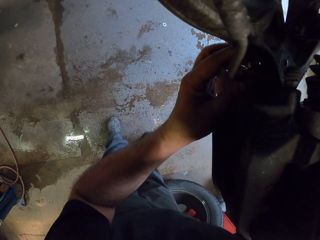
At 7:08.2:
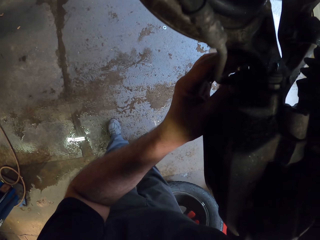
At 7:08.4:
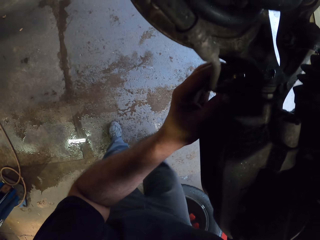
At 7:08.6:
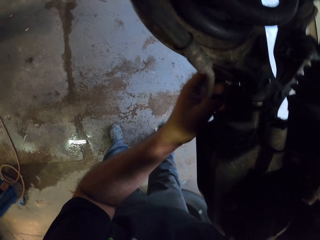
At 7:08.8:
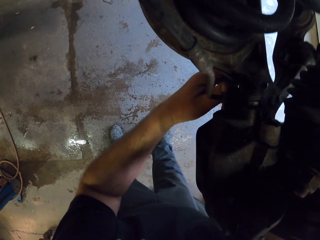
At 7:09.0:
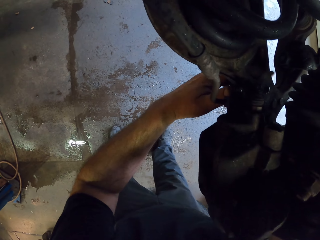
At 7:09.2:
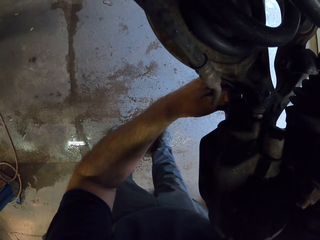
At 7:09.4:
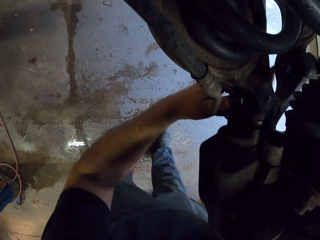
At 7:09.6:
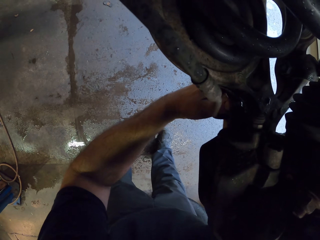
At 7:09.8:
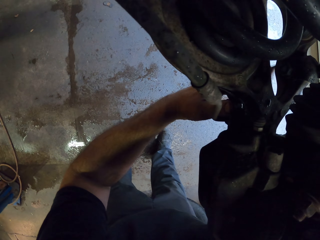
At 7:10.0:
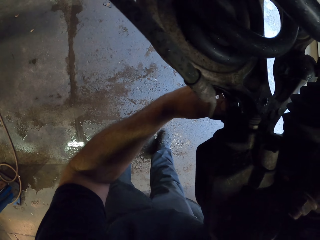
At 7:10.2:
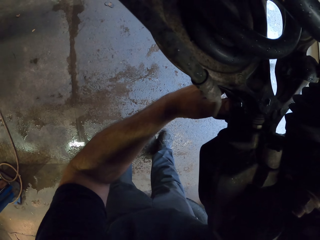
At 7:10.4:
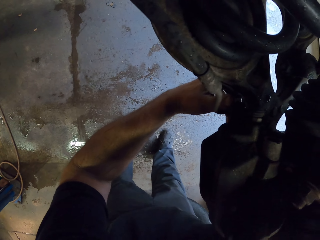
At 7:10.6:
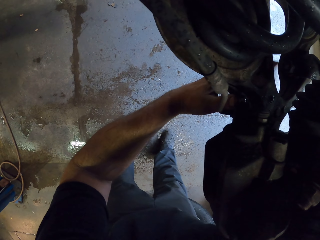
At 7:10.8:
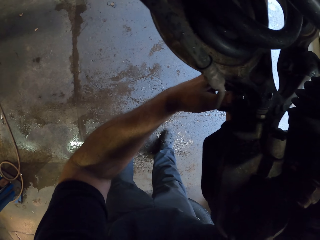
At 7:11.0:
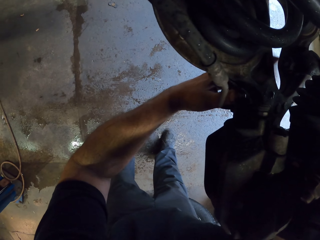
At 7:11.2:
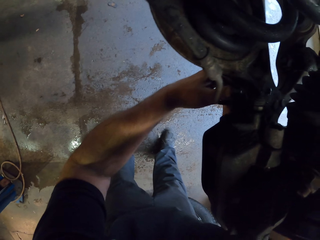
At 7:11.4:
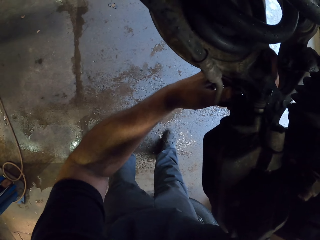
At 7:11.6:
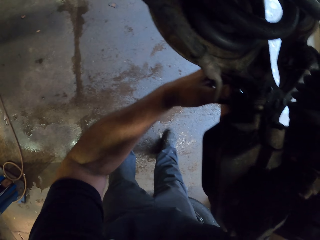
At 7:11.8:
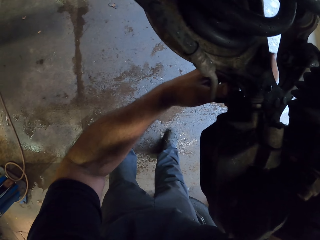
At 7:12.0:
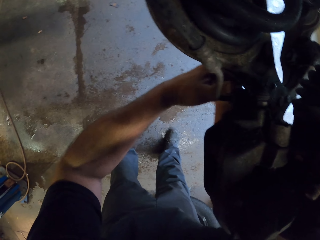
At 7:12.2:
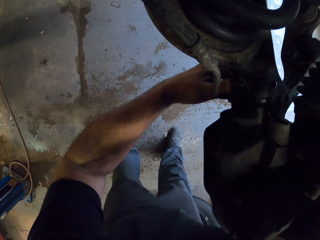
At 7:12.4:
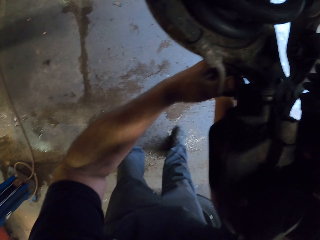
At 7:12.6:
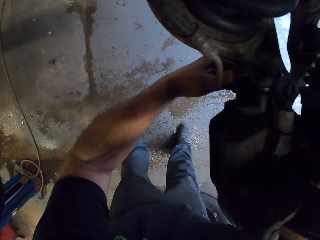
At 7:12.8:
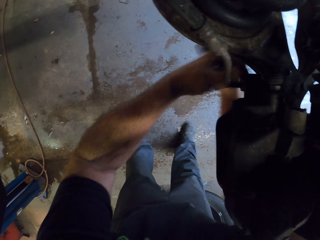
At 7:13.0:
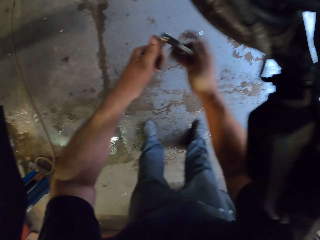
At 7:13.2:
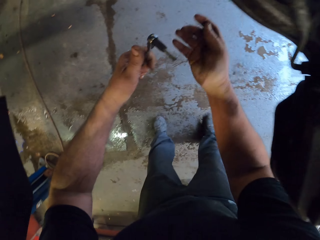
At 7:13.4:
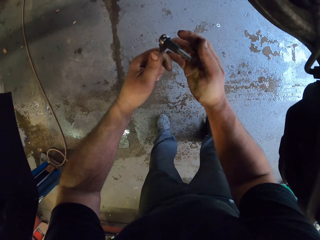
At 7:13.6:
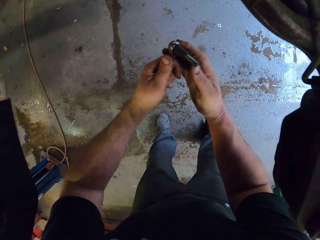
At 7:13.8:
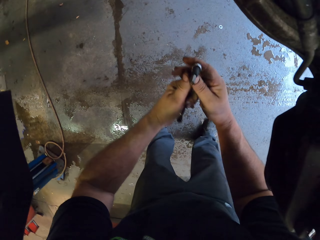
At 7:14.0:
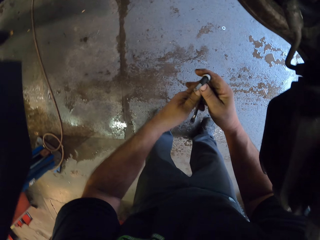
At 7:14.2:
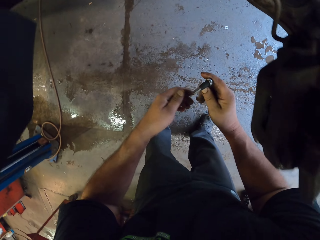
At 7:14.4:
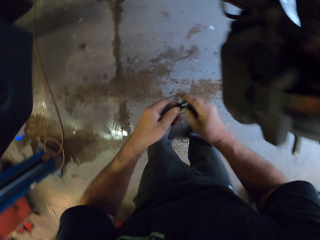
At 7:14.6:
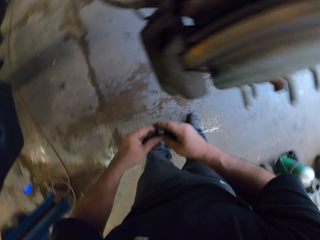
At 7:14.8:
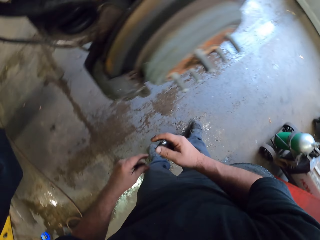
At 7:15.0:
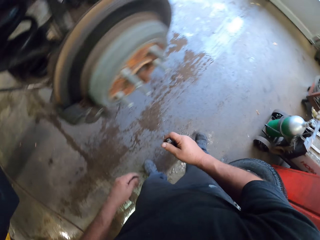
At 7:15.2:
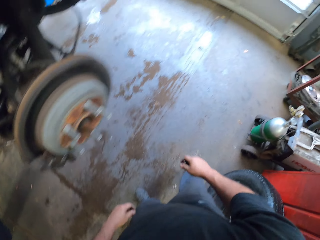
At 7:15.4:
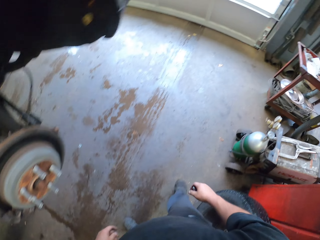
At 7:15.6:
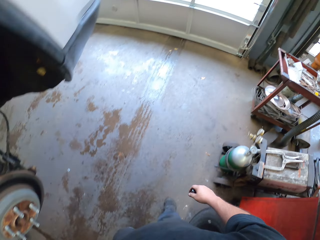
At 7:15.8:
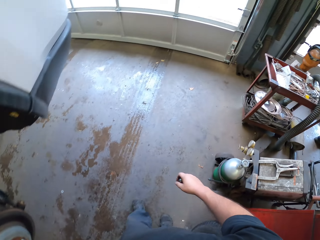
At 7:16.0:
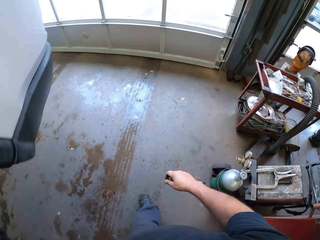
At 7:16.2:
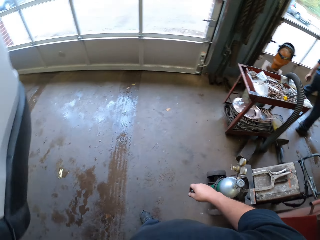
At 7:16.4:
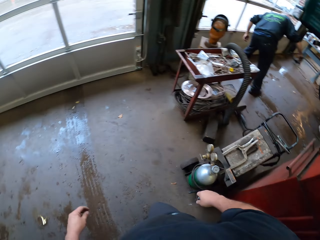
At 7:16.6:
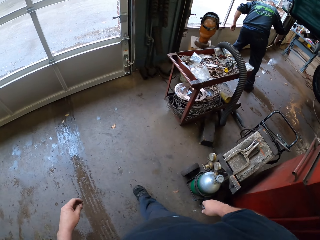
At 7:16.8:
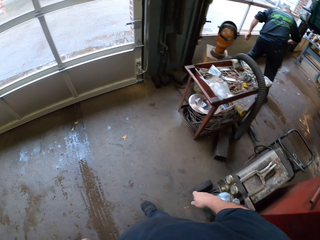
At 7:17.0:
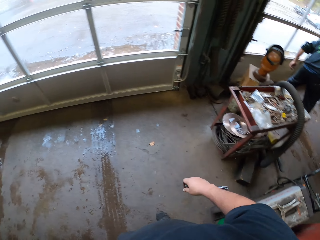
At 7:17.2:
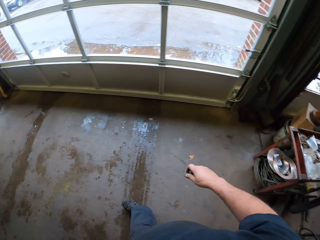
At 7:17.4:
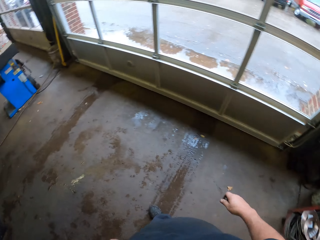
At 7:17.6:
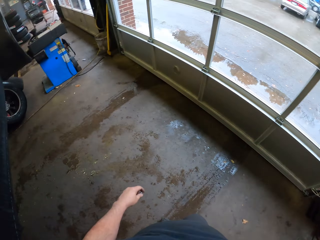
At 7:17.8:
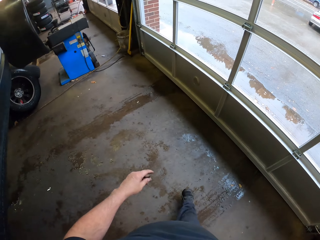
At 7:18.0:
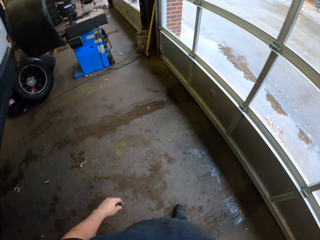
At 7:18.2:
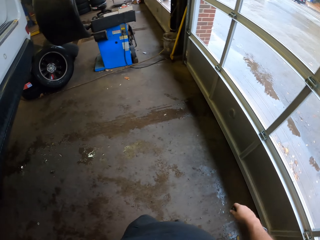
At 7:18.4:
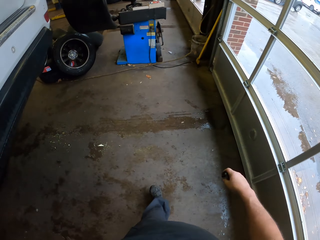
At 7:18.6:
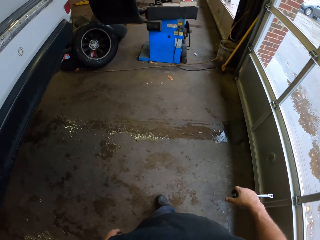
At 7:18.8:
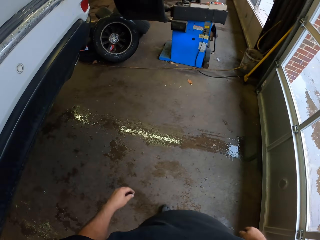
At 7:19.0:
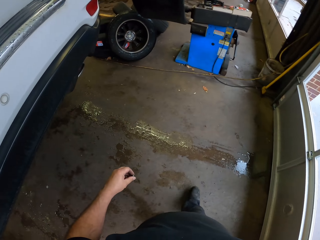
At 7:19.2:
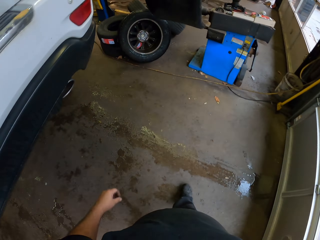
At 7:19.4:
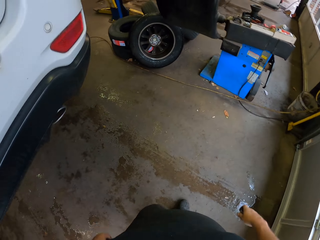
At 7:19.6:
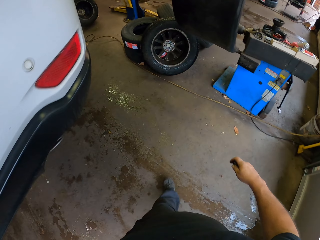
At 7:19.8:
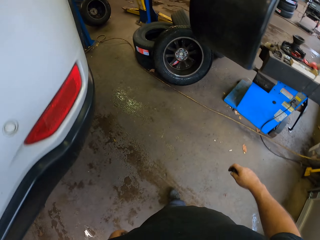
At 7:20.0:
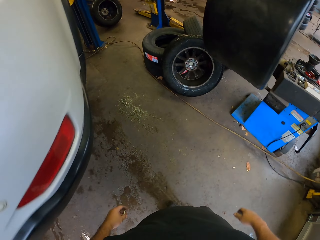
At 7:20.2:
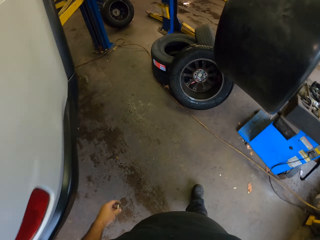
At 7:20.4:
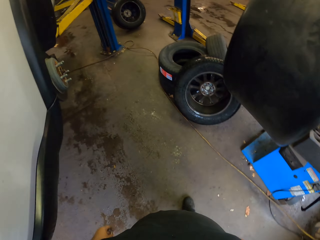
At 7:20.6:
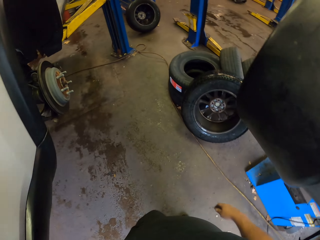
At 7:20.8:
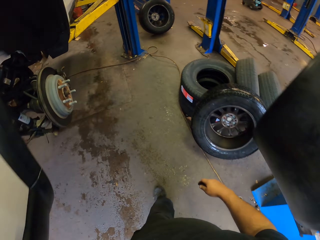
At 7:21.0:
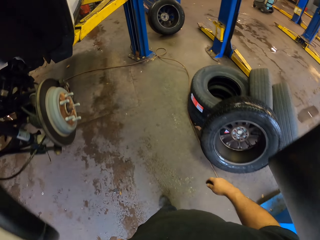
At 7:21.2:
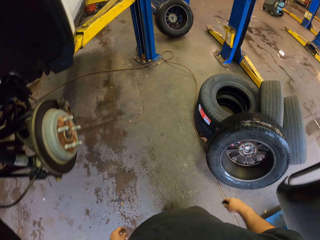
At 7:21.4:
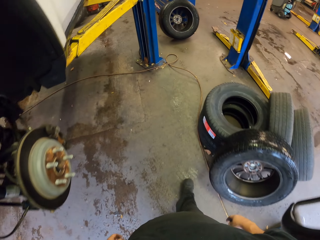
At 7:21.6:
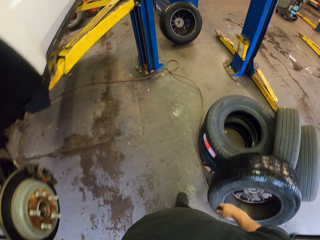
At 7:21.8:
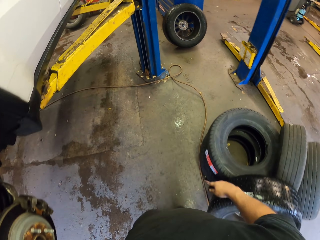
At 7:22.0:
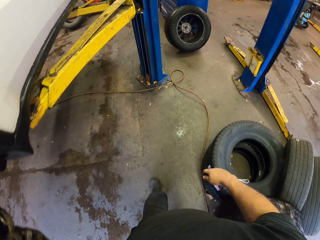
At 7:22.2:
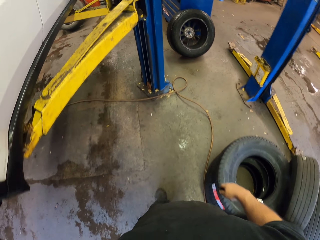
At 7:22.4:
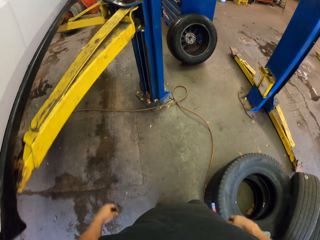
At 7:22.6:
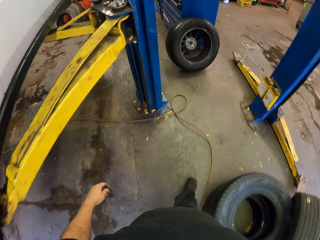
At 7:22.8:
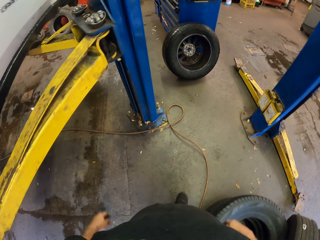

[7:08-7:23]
The camera wearer removes something from the spanner. They walk to the drawer. They walk around.

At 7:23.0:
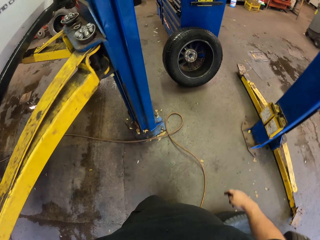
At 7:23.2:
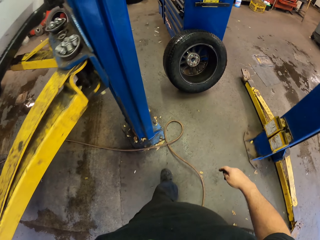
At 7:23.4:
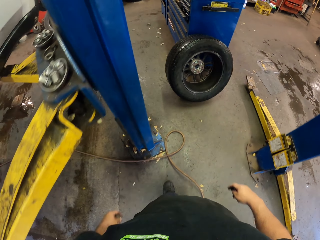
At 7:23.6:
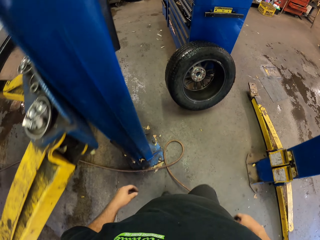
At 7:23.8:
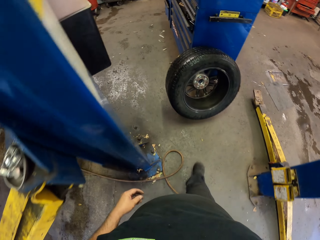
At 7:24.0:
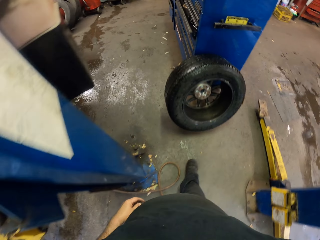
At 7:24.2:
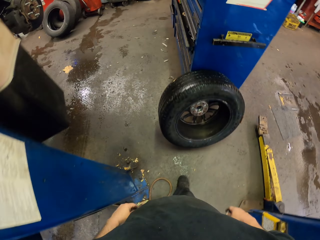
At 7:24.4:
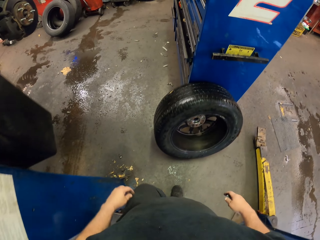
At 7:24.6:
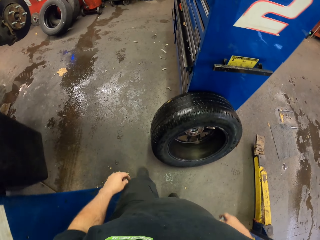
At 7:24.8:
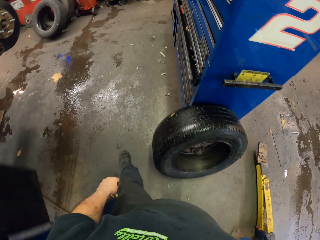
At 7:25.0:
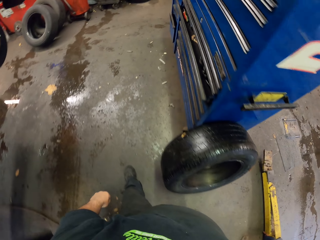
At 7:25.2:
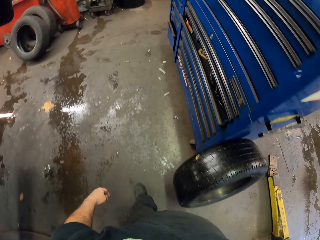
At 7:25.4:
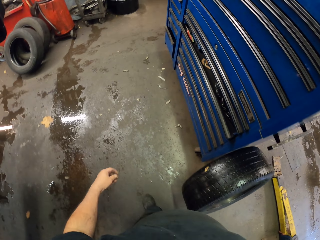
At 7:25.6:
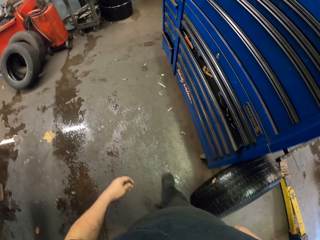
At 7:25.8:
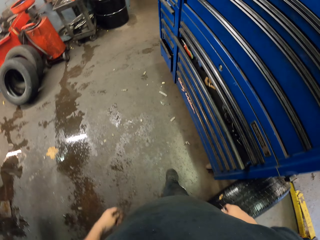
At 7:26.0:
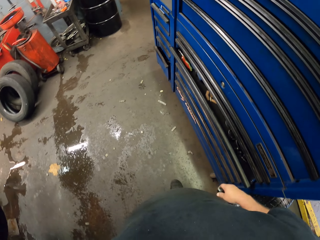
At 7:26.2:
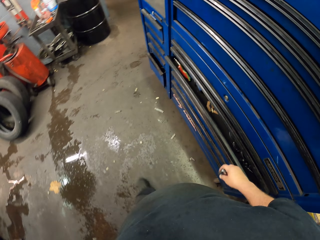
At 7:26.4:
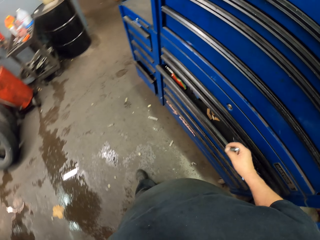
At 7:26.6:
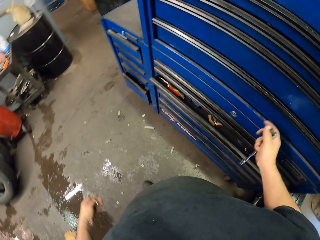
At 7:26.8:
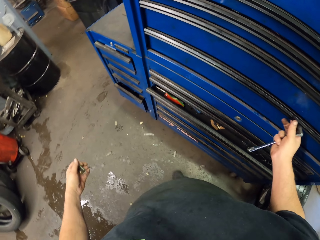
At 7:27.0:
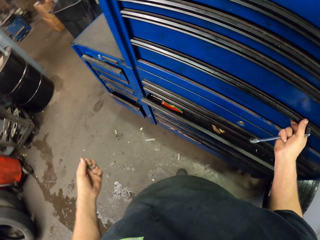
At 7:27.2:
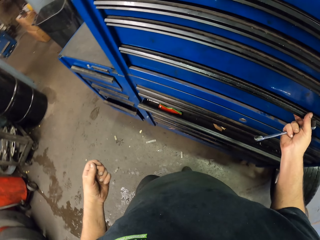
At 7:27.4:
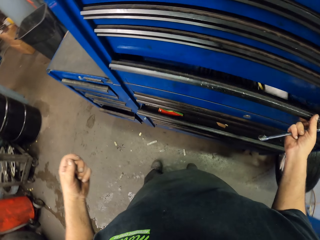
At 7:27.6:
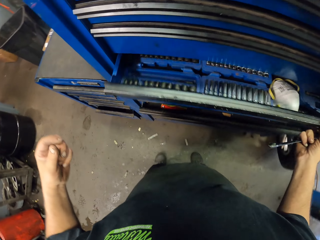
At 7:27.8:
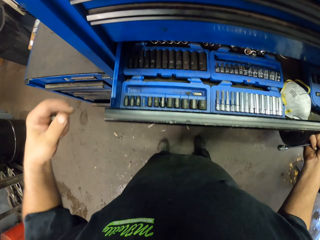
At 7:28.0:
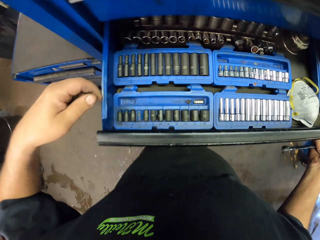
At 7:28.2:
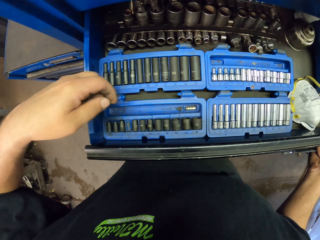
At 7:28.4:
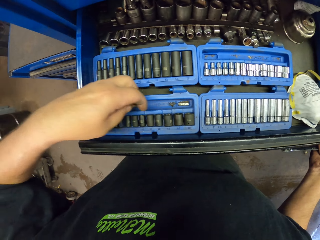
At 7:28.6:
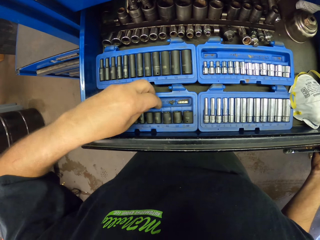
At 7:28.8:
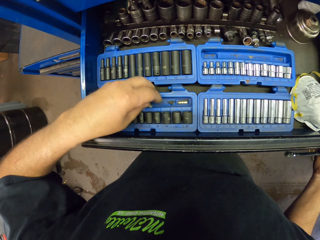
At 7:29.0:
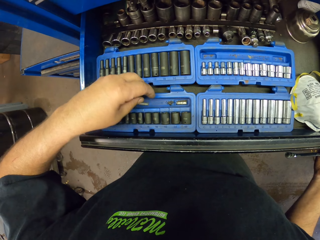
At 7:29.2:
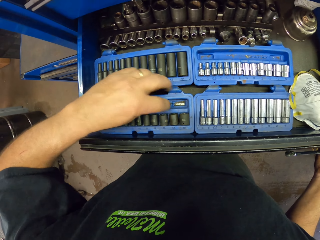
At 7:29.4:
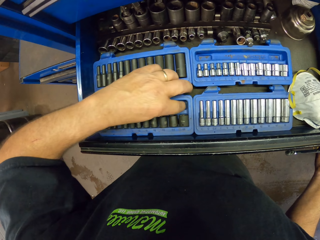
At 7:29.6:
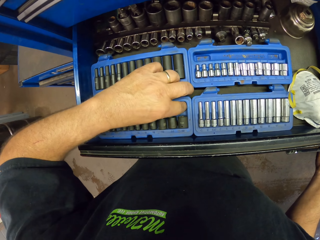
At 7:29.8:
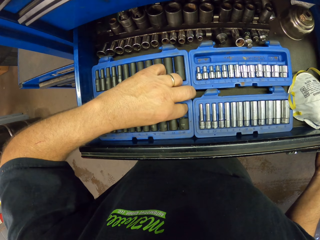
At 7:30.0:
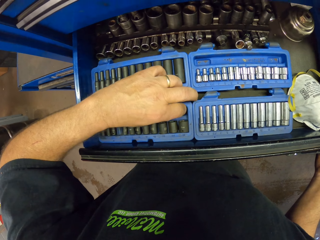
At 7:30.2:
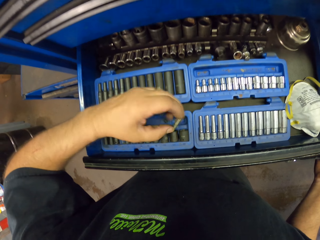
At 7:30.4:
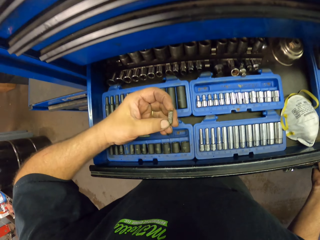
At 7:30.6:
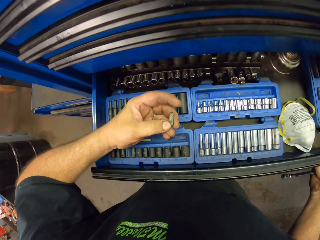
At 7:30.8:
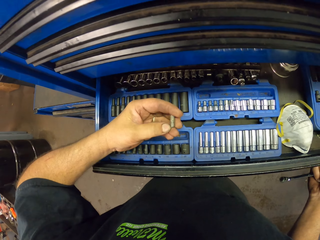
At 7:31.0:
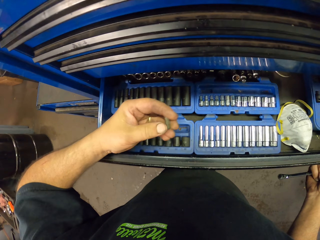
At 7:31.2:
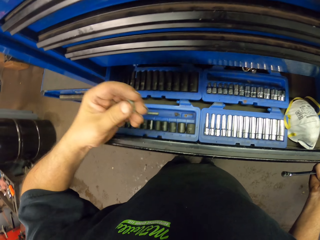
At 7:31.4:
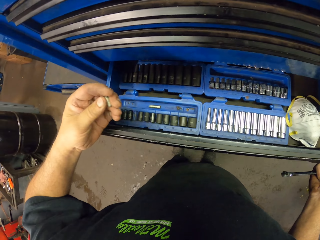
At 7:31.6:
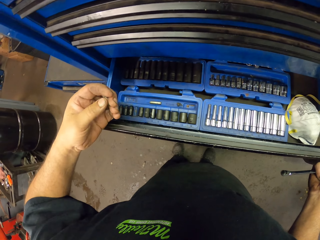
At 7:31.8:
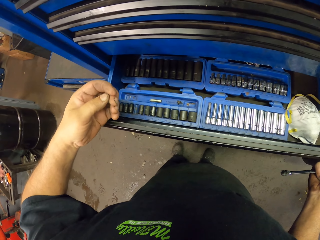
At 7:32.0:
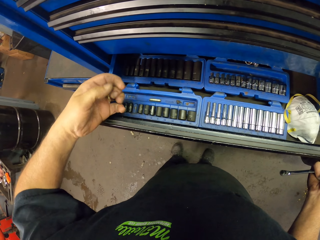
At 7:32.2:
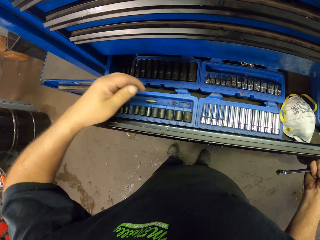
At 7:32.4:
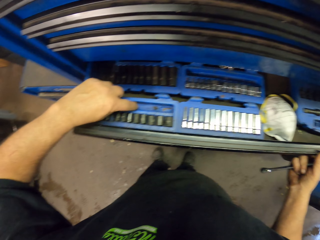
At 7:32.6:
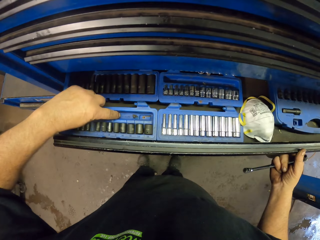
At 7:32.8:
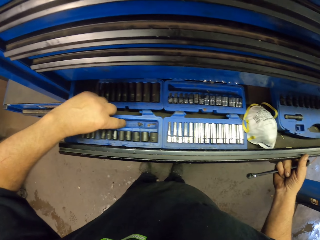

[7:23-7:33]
The camera wearer opens the drawer. They pick something from the drawer.
